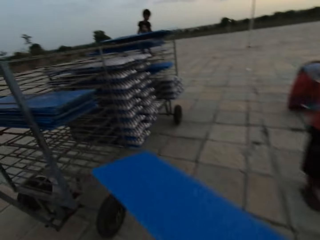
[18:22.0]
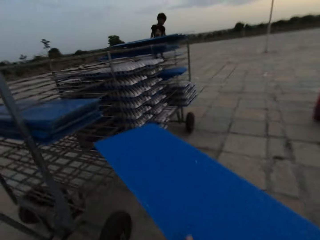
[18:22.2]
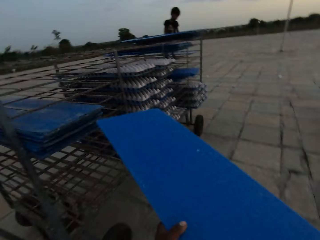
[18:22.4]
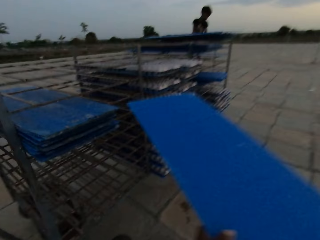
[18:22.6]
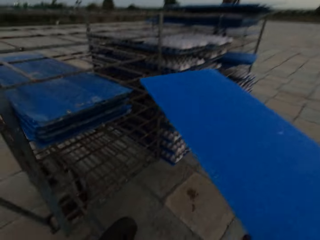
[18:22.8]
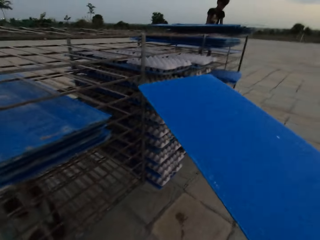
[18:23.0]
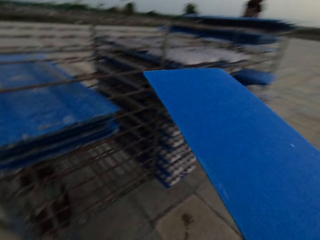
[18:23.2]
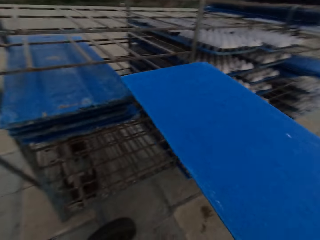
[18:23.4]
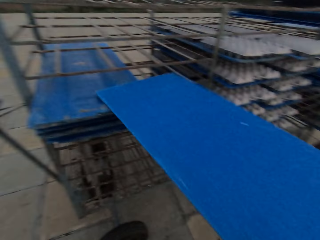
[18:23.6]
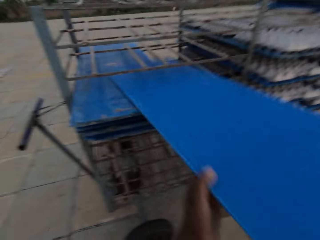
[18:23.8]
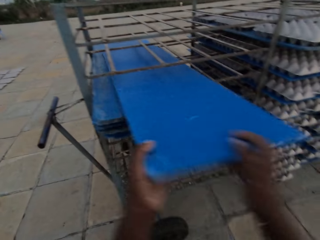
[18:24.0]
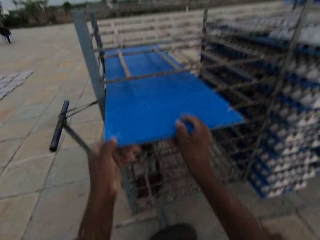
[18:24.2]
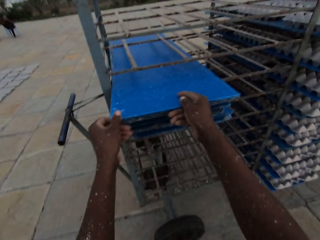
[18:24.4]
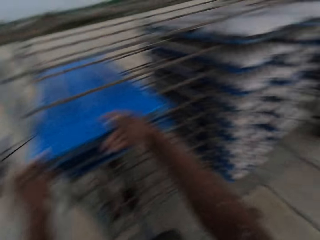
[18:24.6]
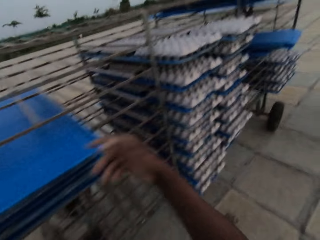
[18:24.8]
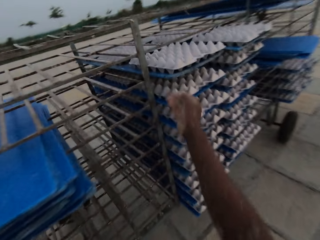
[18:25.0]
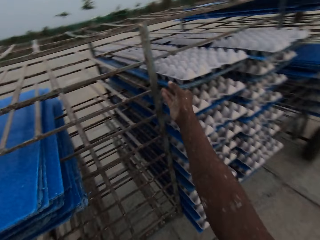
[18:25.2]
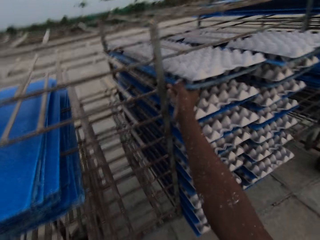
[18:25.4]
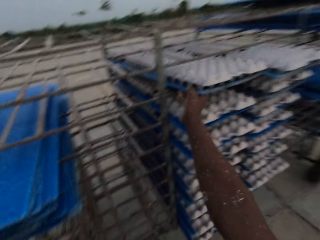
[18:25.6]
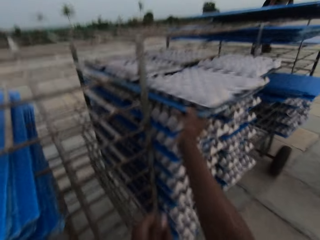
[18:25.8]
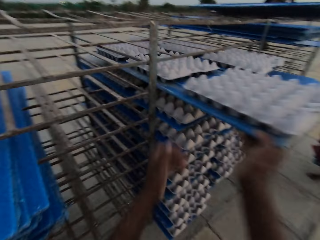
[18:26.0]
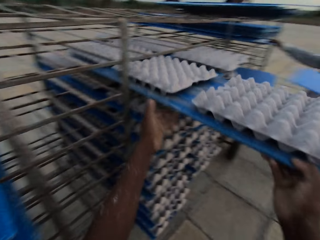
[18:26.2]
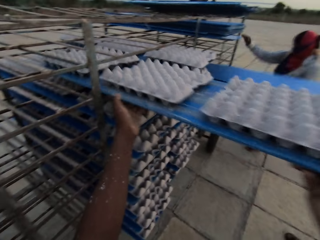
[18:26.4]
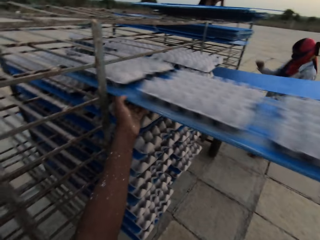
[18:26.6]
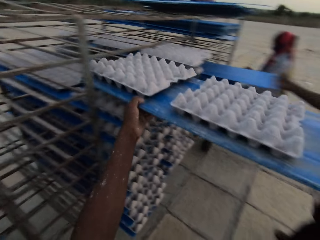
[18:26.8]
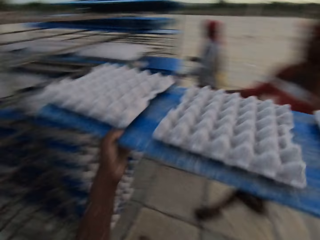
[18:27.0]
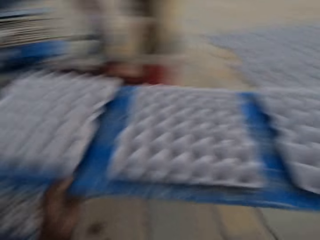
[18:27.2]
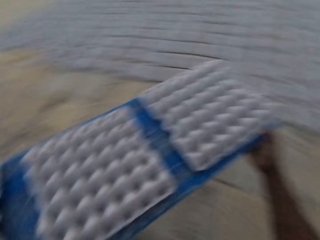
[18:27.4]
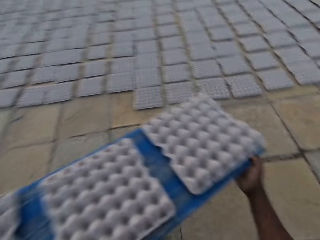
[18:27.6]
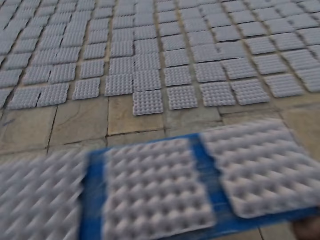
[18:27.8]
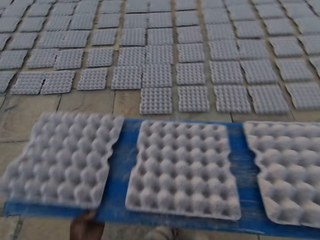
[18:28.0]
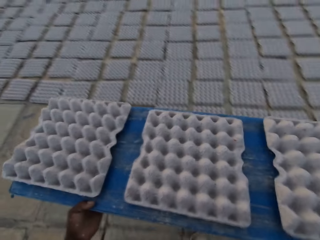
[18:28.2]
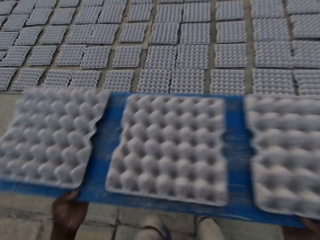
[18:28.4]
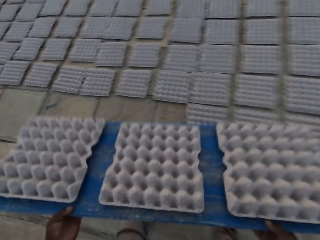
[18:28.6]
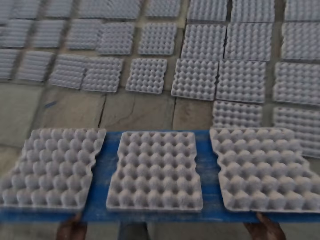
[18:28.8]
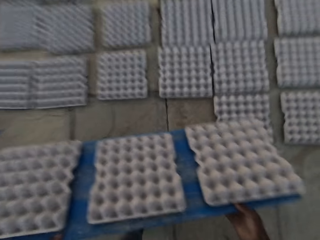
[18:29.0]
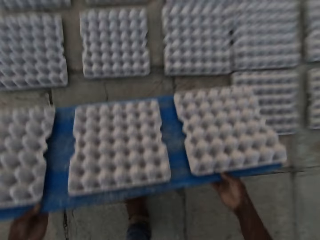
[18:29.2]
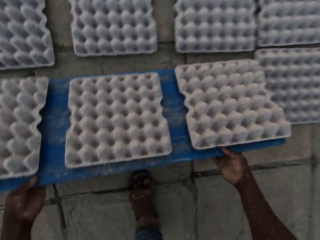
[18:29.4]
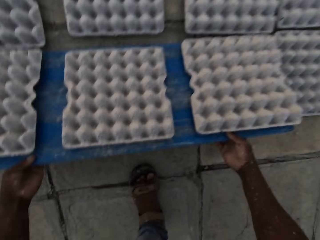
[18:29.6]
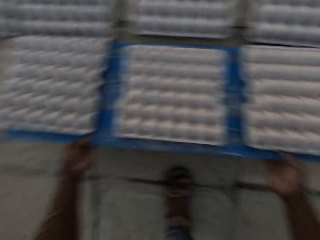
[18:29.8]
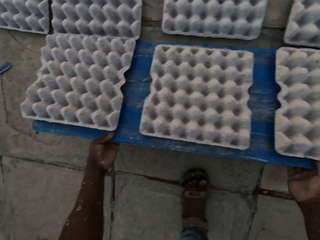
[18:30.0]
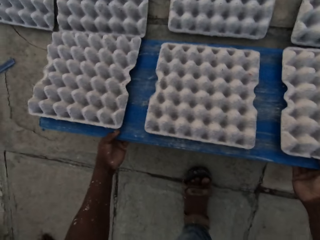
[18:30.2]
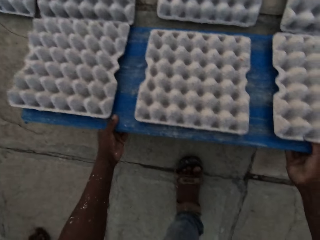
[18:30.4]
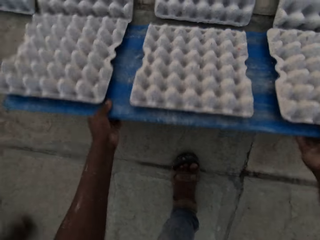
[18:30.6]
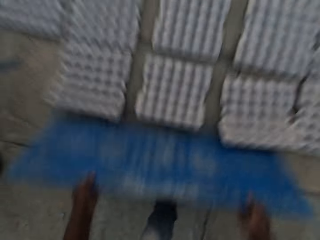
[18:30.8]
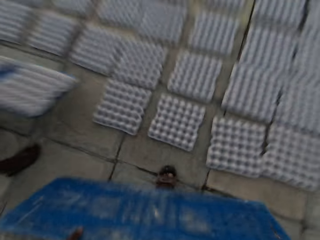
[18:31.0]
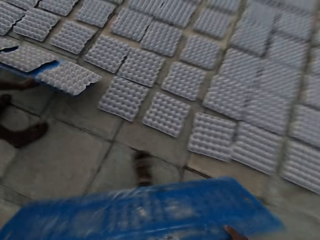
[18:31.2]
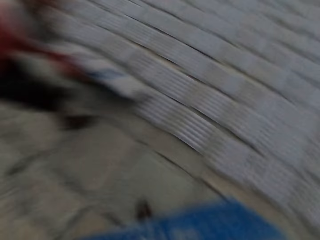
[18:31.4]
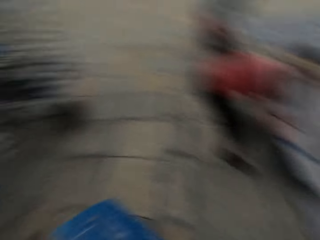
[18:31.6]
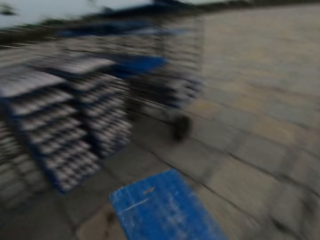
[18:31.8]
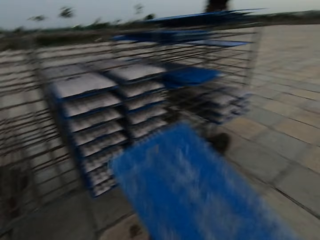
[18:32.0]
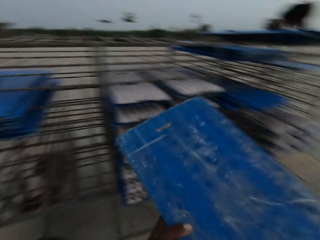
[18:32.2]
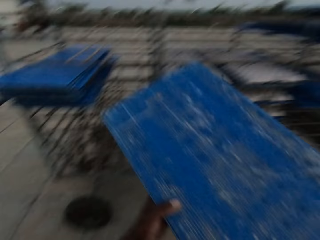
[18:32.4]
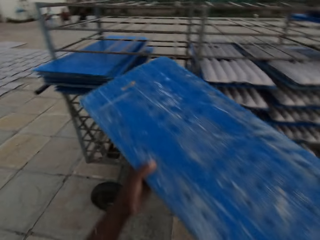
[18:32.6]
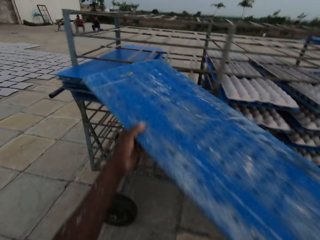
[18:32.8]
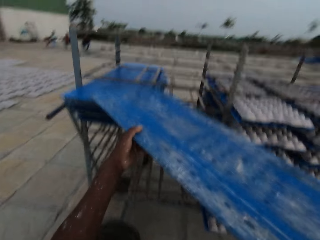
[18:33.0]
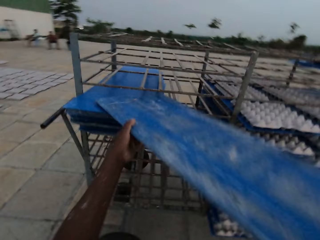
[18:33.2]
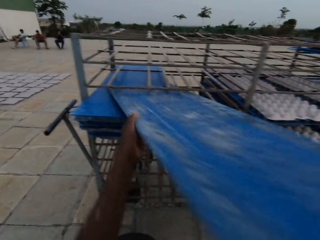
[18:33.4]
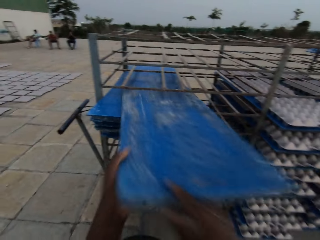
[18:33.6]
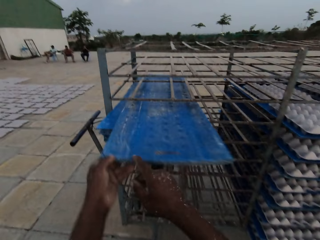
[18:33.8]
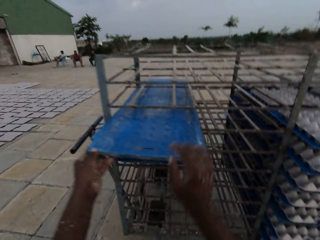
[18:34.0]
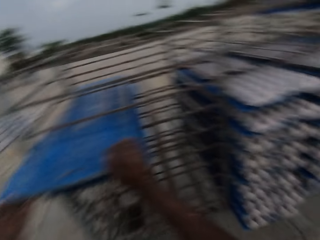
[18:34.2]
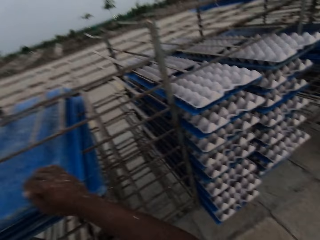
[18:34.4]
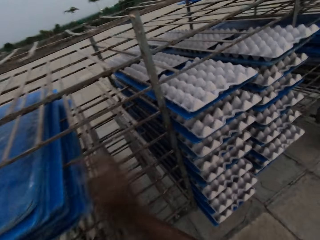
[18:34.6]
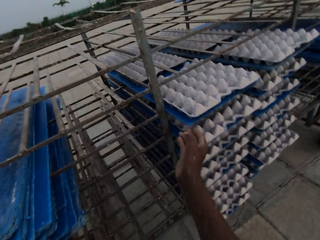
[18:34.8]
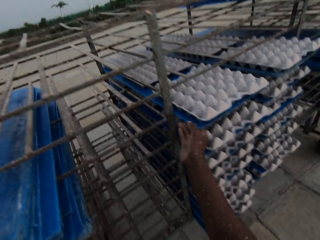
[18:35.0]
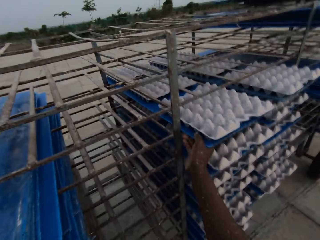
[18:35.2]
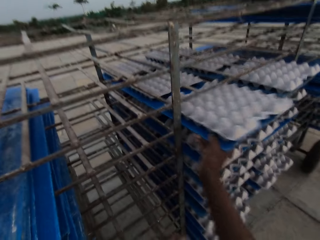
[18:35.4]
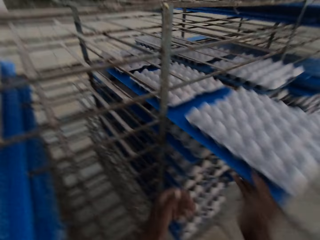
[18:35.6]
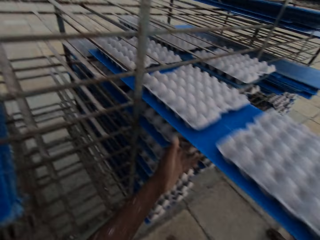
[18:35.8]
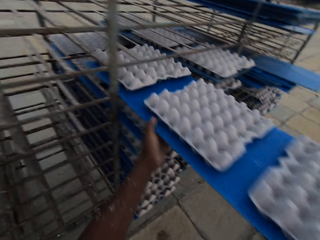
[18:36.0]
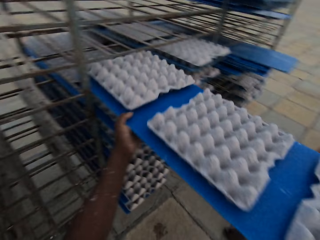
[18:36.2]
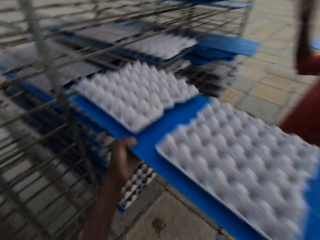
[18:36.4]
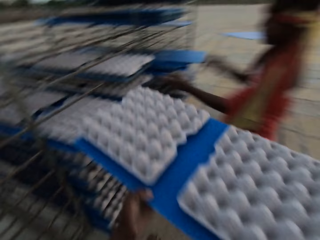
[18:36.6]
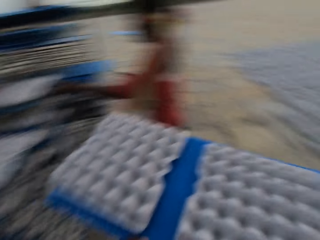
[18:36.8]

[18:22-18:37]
The camera wearer moves a plastic board to the rack. He places the plastic board on the rack with his hands. He picks up the plastic board with egg crates from the rack with his hands. He moves the egg trays. He drops the egg crates from the plastic board in his hands on the floor. A man drops the egg crates from the plastic board on the floor with his hands. The camera wearer places the plastic board on the rack with his hands. He picks up the plastic board with egg crates from the rack with his hands.

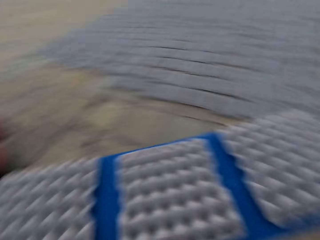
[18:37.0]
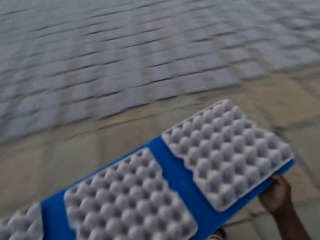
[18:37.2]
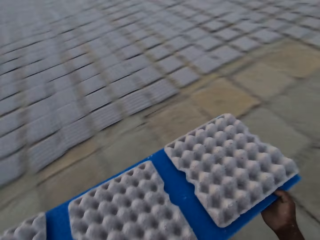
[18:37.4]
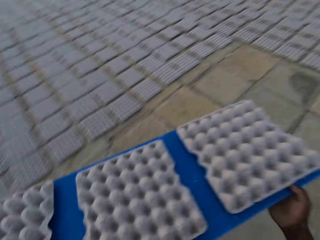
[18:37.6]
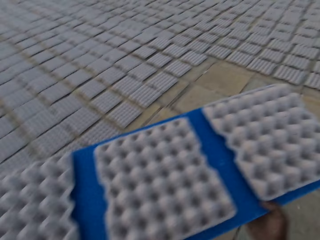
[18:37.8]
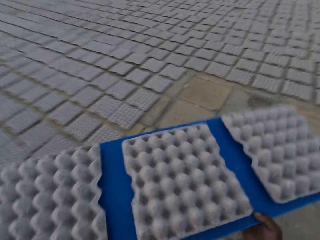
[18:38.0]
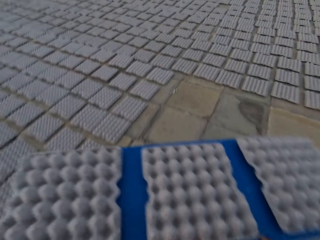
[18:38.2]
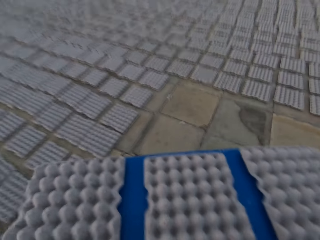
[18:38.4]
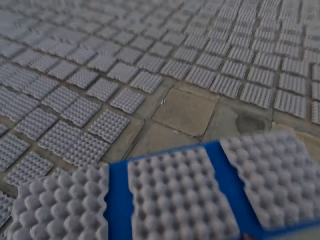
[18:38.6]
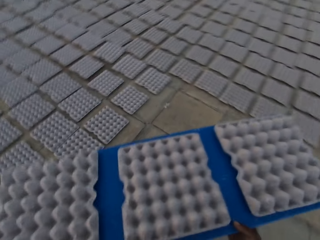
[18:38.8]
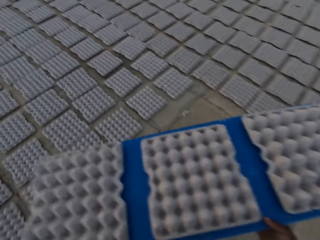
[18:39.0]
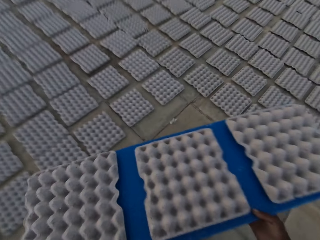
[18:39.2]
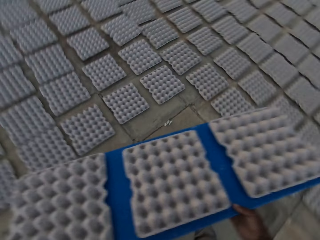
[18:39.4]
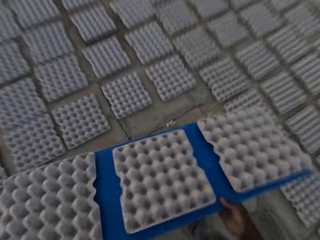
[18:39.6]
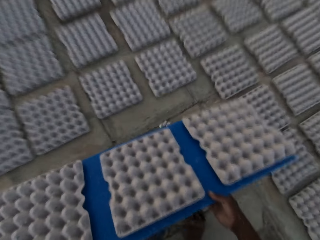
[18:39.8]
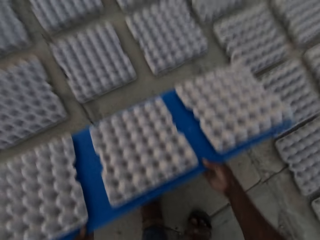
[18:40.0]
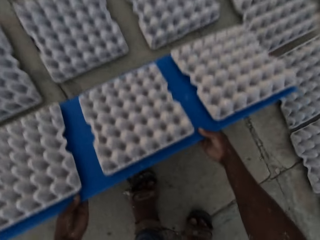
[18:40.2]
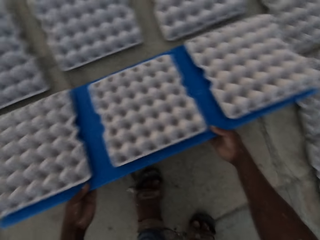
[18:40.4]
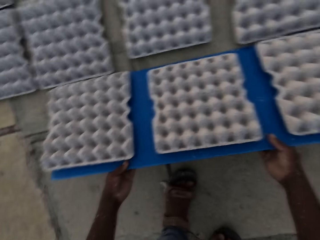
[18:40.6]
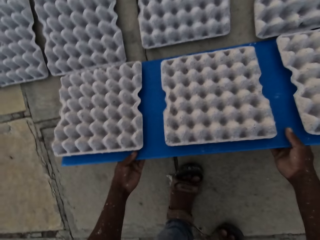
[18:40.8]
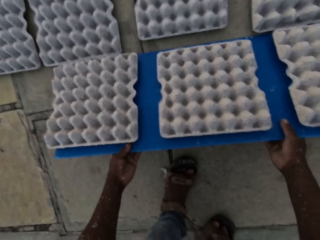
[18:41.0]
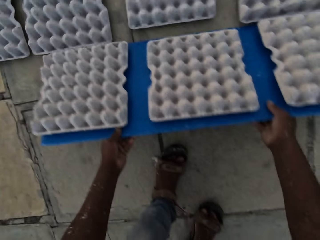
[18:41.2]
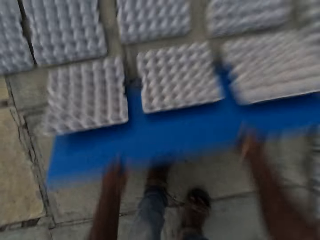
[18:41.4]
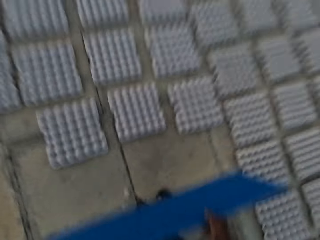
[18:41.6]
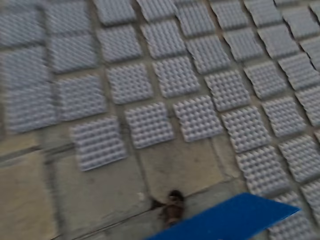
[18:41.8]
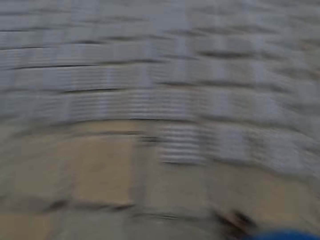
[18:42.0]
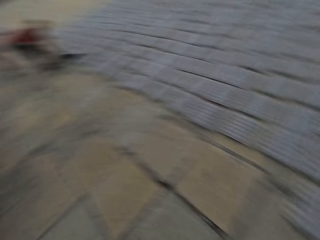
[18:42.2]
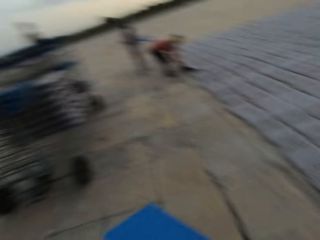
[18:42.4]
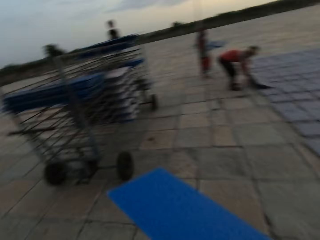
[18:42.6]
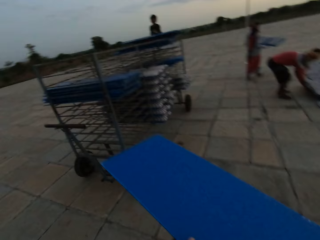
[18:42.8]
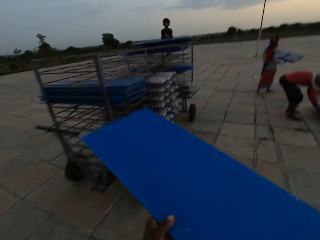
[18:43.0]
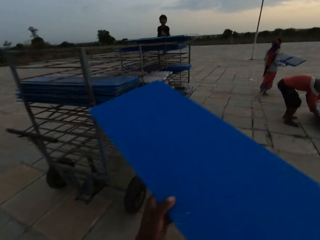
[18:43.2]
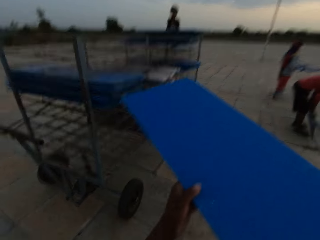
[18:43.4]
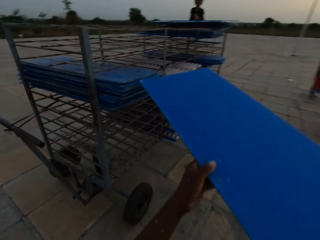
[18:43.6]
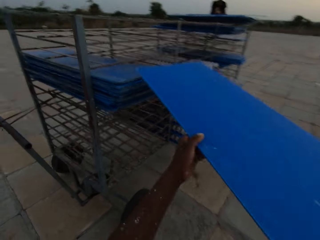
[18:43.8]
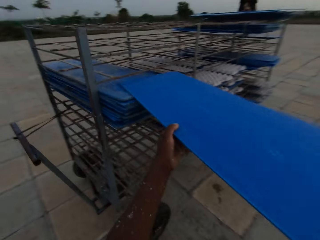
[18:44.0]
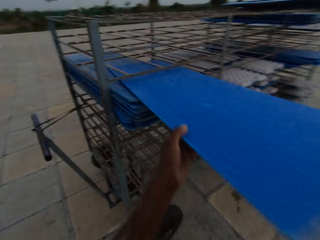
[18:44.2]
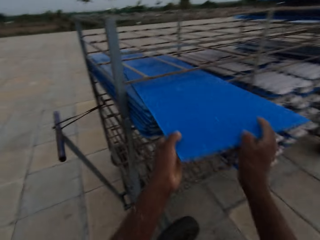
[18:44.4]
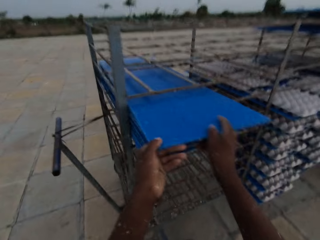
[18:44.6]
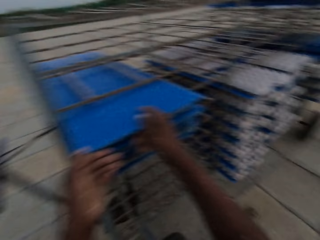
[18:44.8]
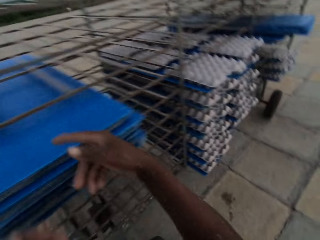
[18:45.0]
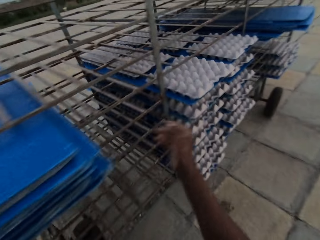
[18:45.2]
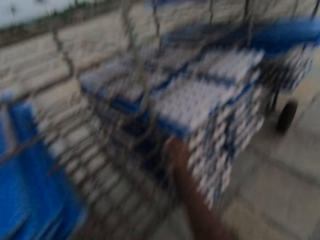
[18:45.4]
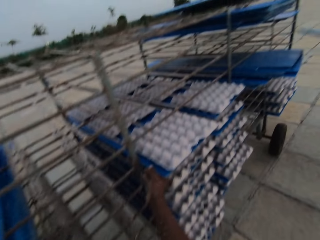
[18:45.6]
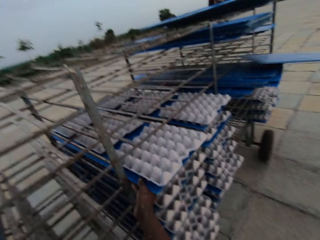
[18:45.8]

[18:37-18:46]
The camera wearer moves the egg trays. He drops the egg crates from the plastic board in his hands on the floor. A man drops the egg crates from the plastic board on the floor with his hands. A woman holds the plastic board with egg crates with her hands. The camera wearer places the plastic board on the rack with his hands.
